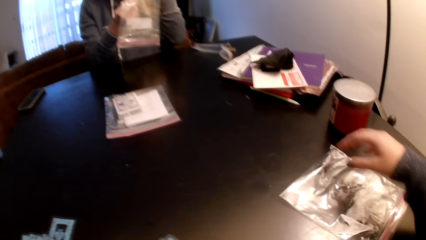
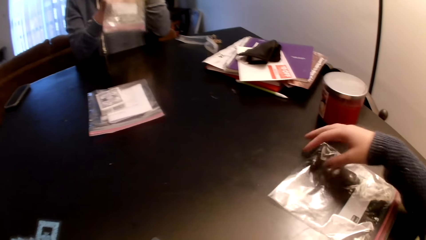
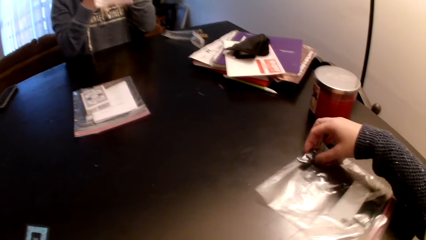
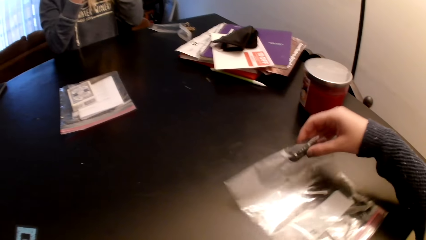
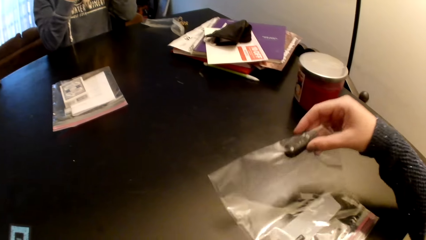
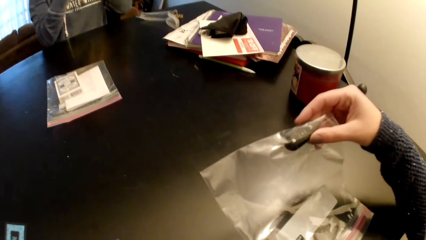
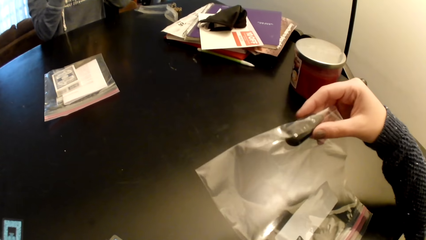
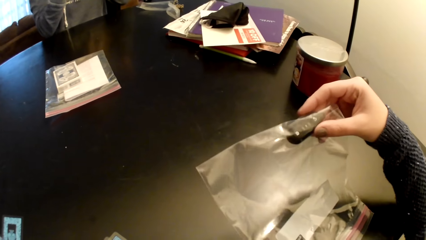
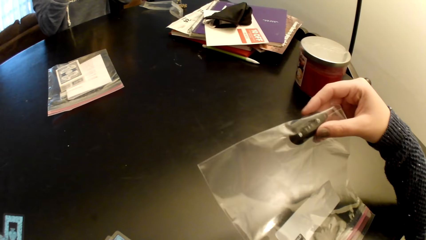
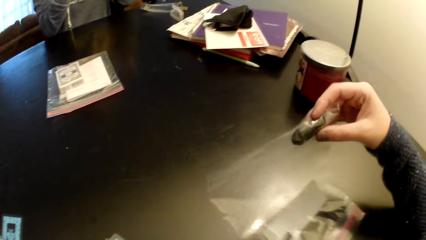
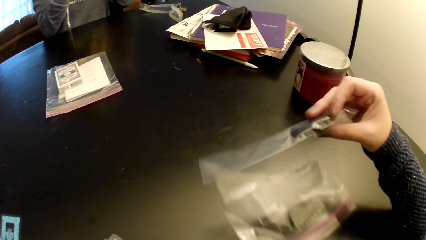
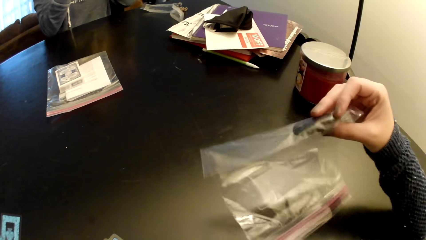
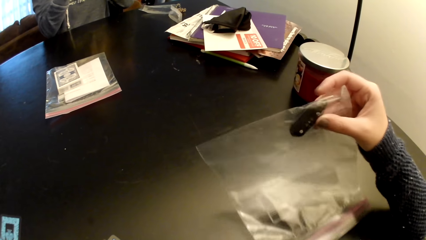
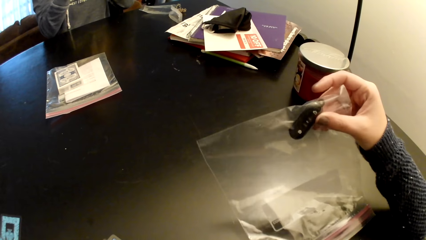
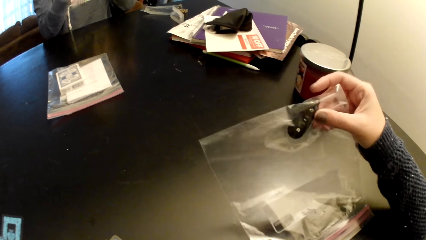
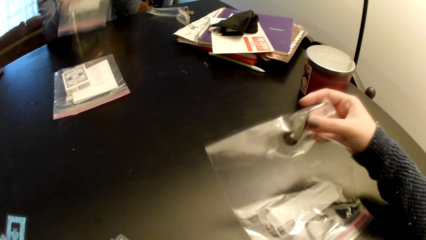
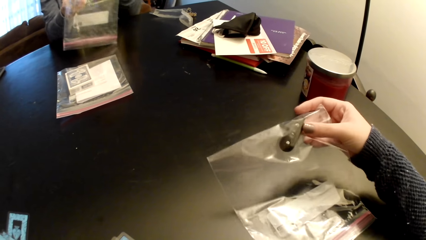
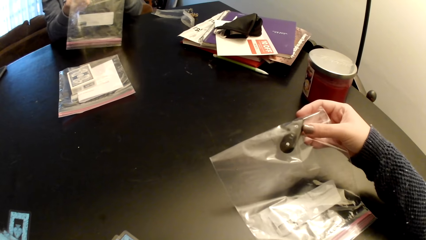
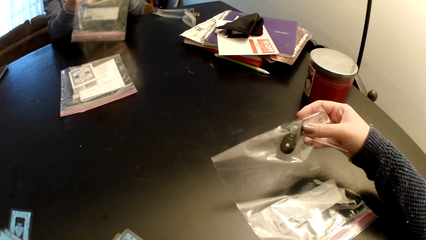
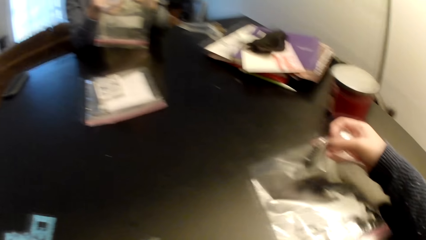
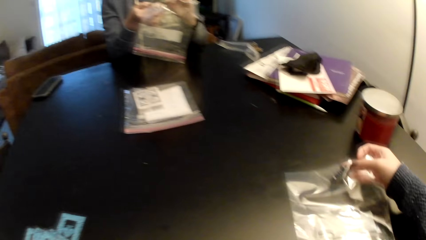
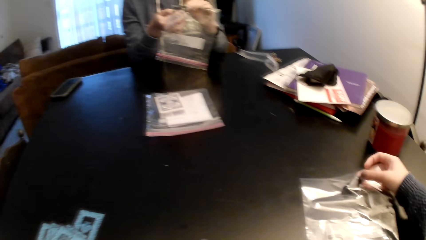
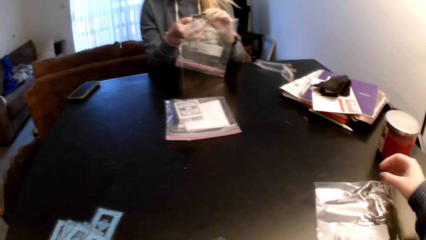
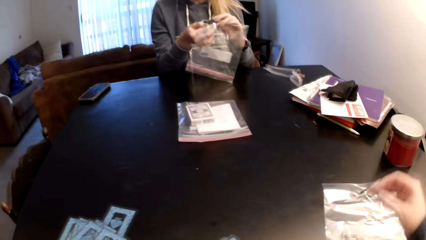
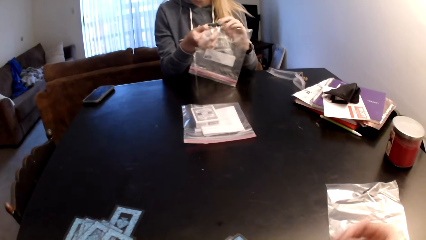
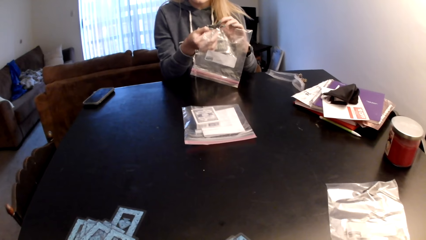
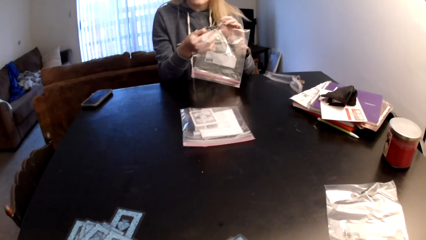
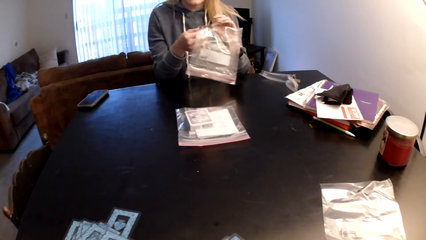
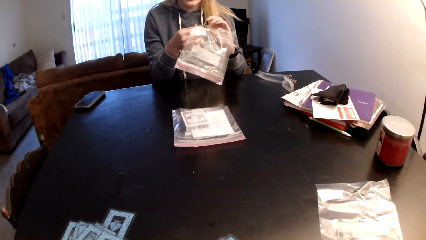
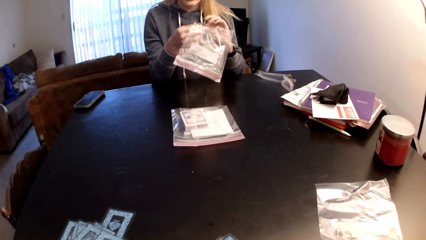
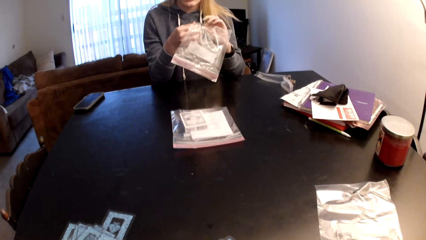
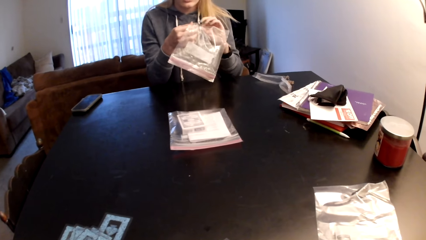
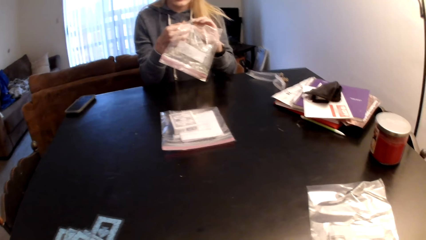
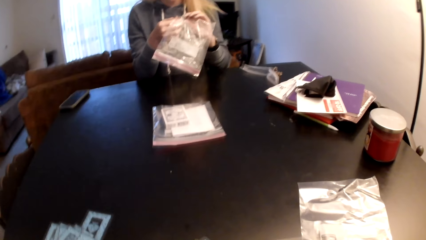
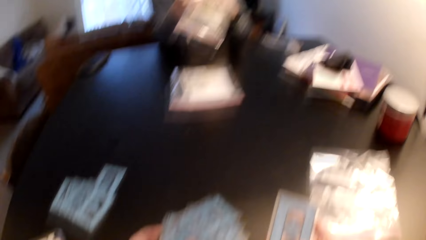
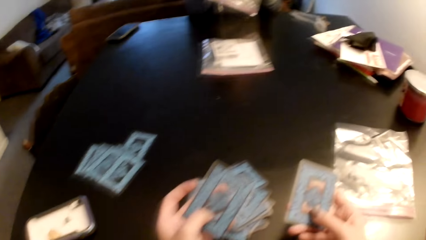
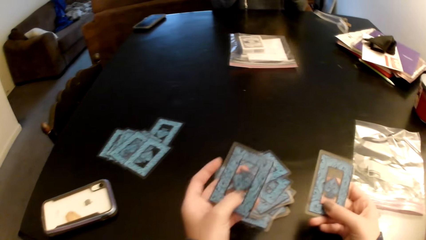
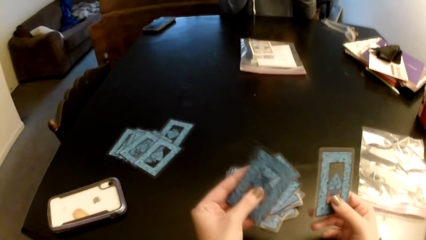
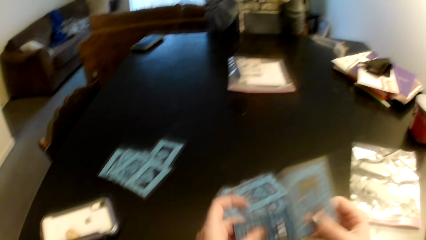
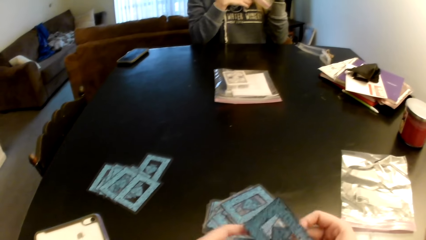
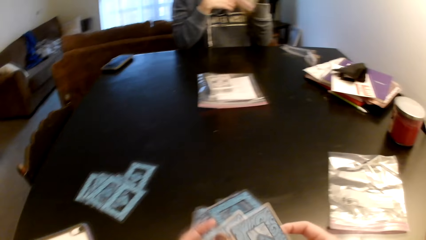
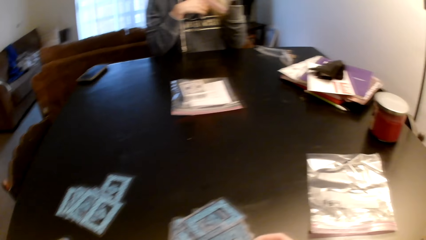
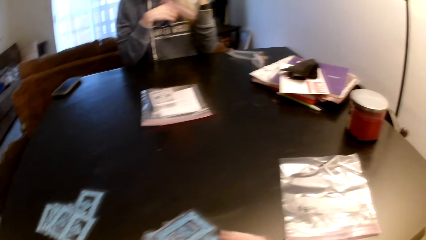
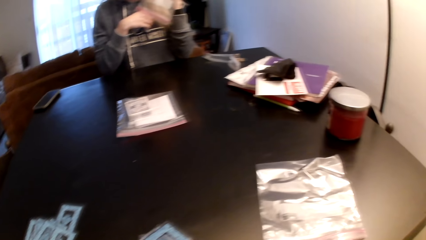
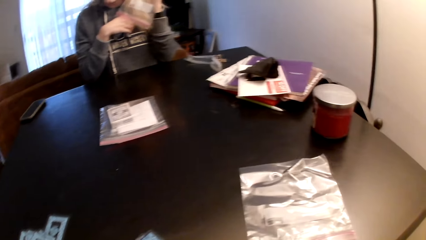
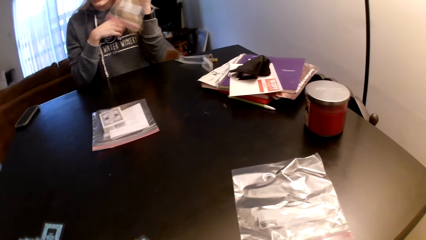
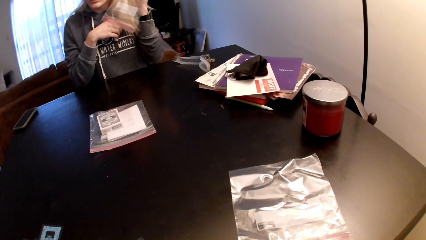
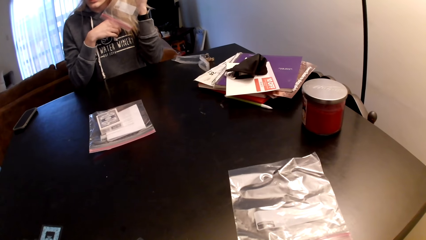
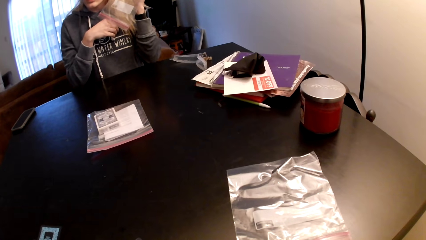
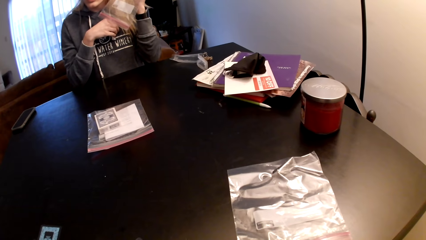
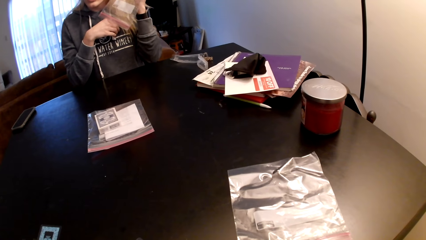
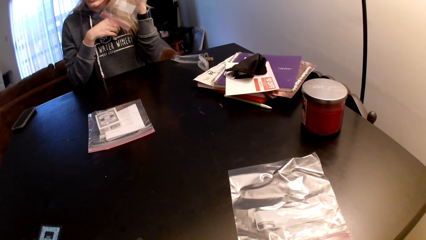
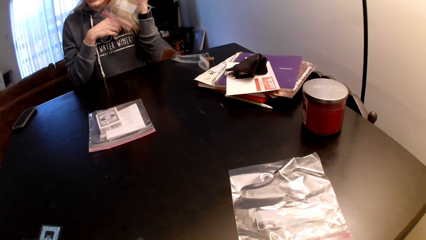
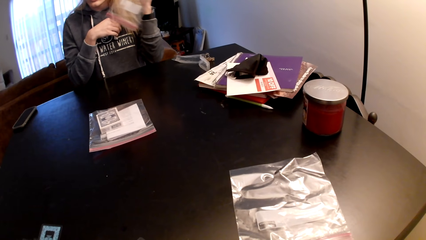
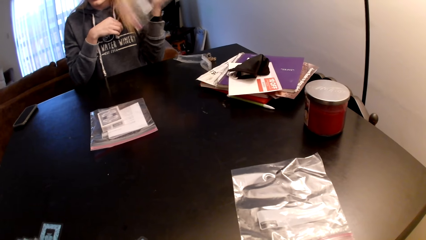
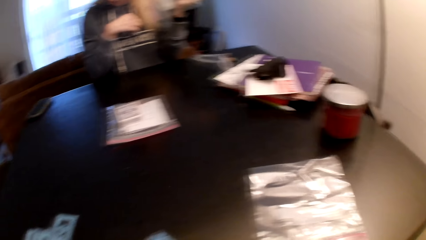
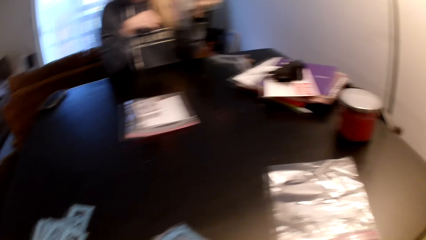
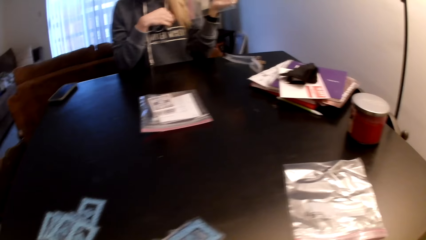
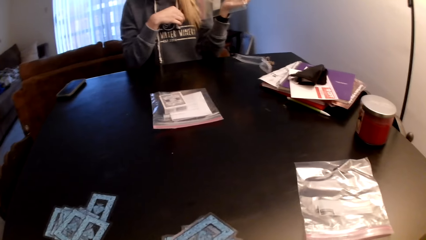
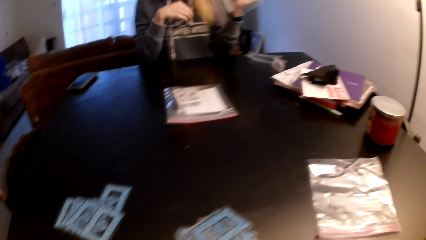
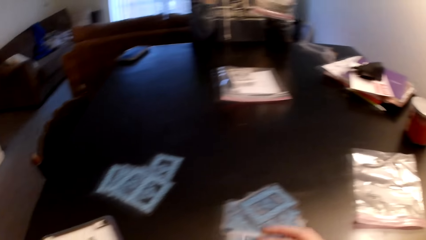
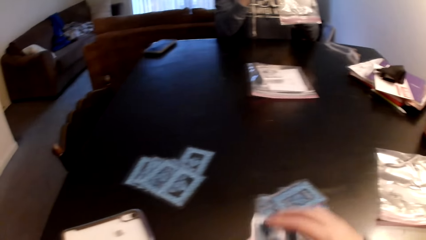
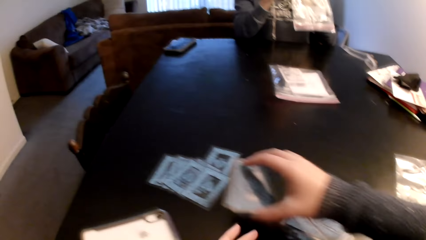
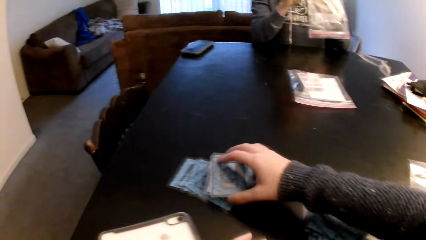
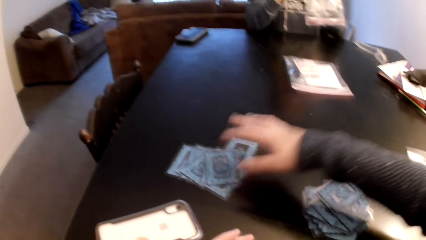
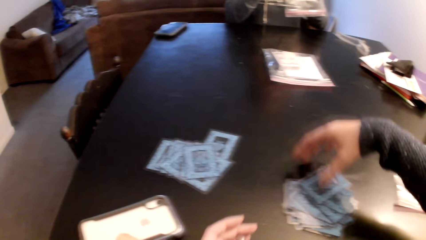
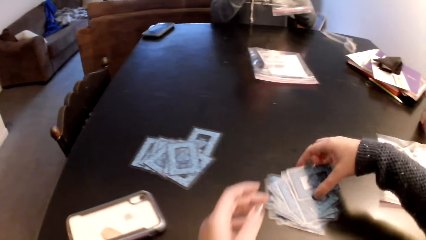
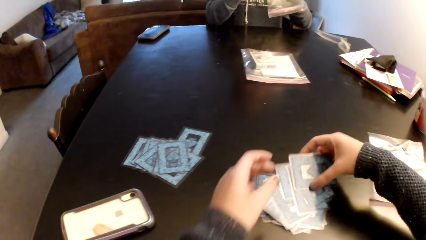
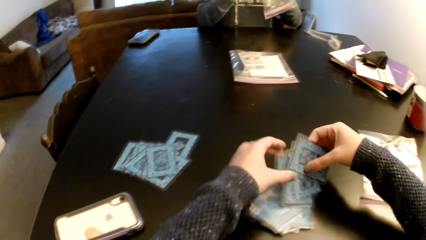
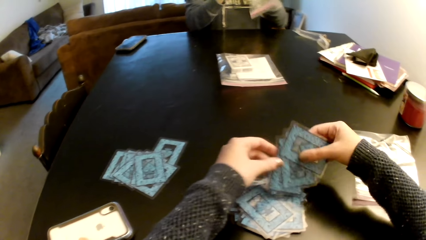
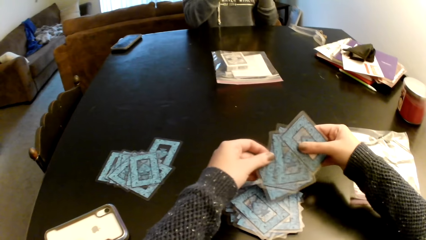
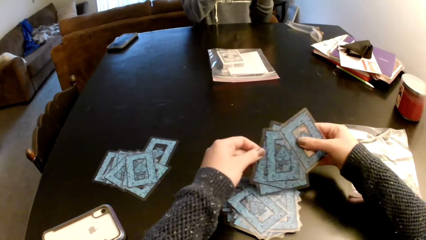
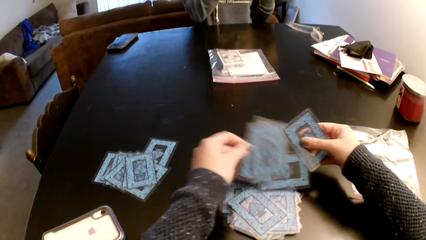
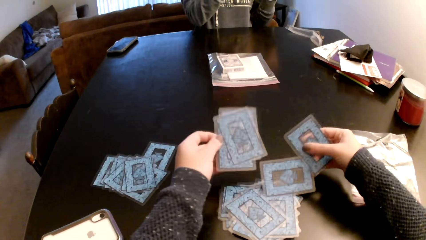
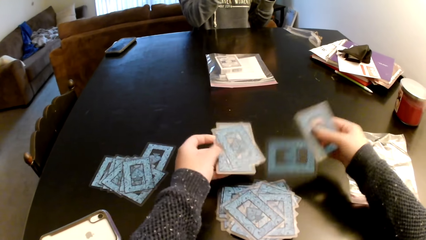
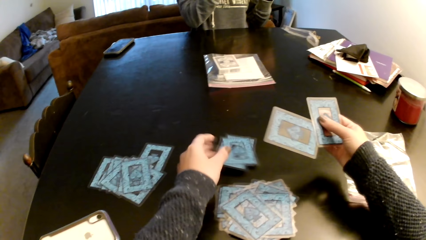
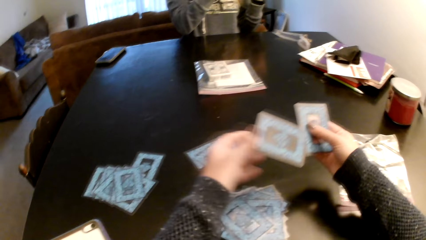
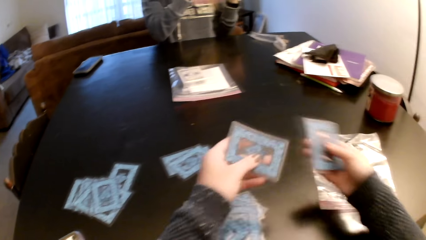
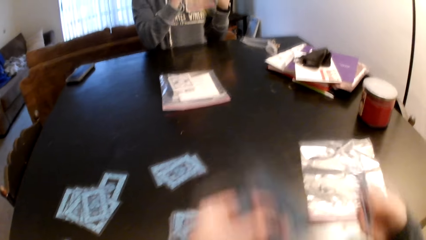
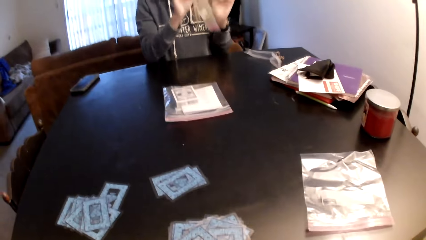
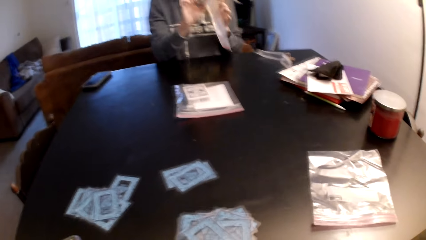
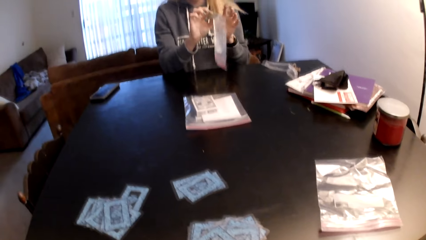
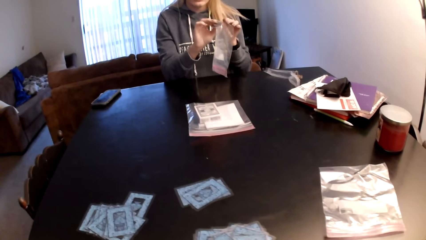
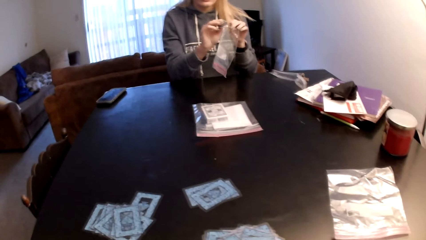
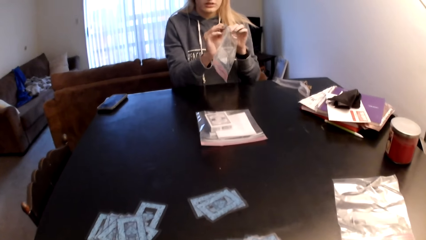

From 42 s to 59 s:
The camera wearer points at a lady. They pick up a piece of paper from a table. They examine something. They put down the piece of paper on the table. The lady holds the plastic paper with both hands. The camera wearer picks up cards from the table. They hold the cards with both hands. They switch the card to the other hand. They look around a room. They put the cards on the table. They pick up the cards from the table with both hands. They put the cards on the table. They switch the card to the other hand.
